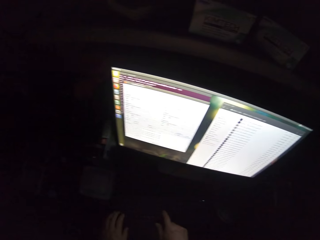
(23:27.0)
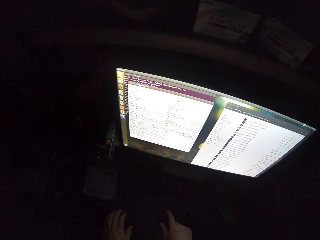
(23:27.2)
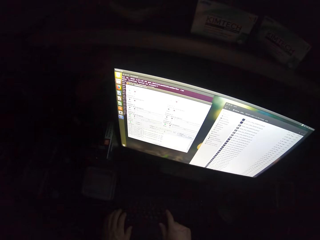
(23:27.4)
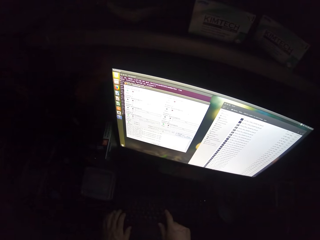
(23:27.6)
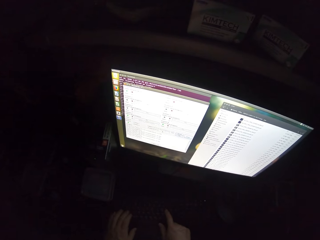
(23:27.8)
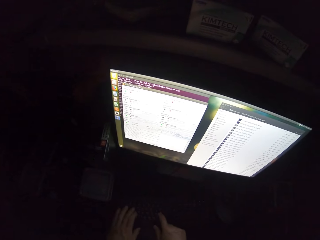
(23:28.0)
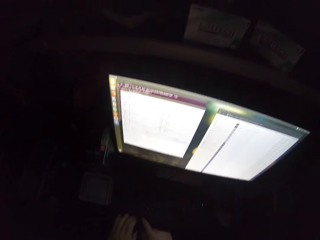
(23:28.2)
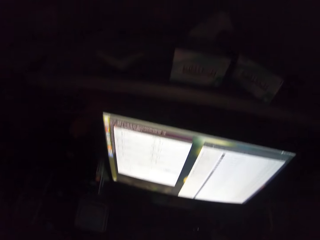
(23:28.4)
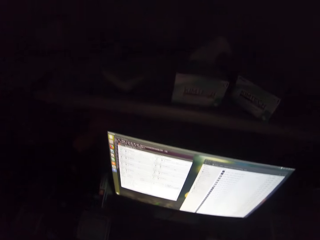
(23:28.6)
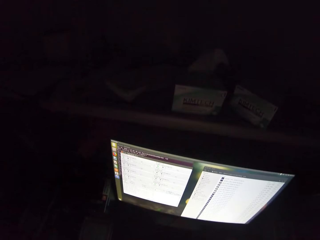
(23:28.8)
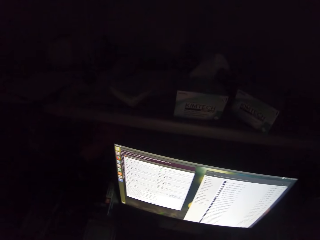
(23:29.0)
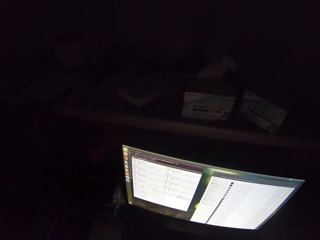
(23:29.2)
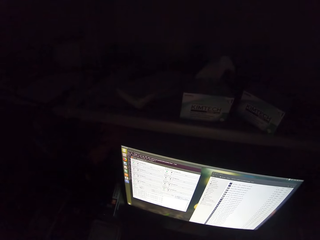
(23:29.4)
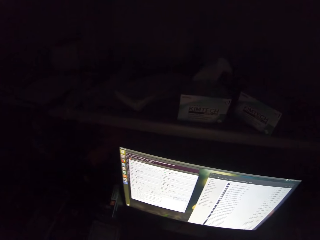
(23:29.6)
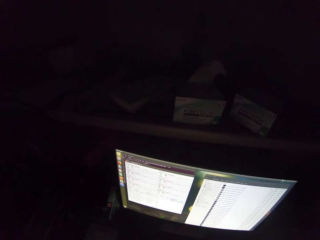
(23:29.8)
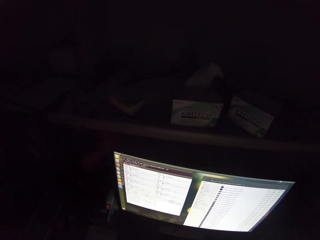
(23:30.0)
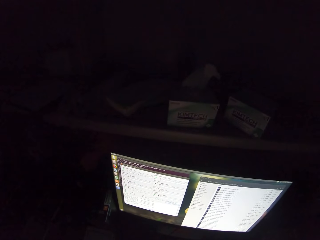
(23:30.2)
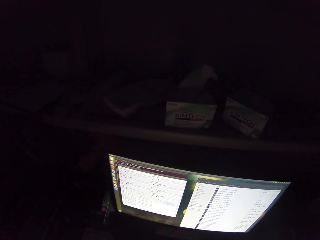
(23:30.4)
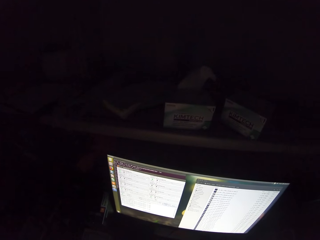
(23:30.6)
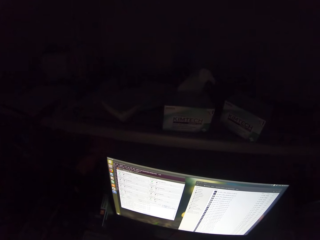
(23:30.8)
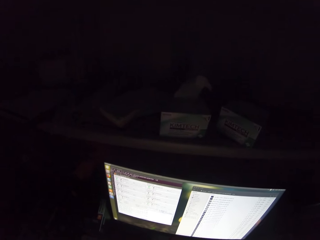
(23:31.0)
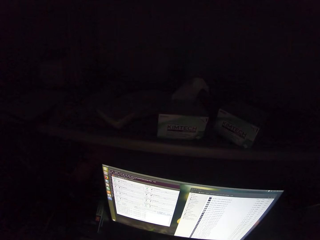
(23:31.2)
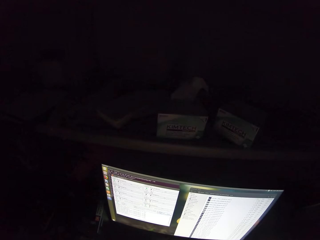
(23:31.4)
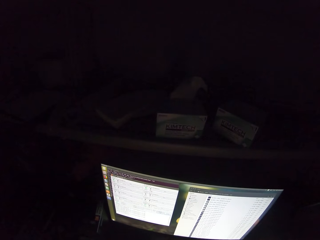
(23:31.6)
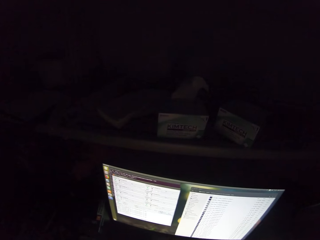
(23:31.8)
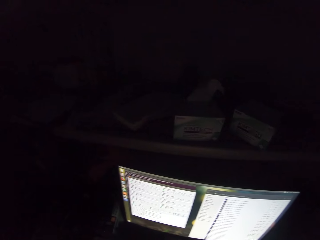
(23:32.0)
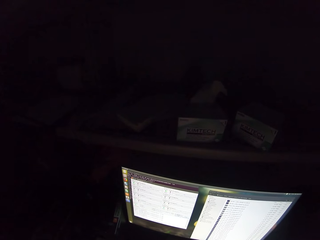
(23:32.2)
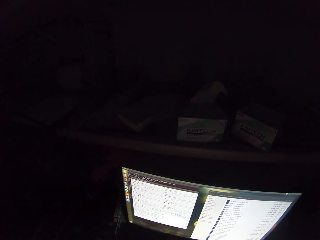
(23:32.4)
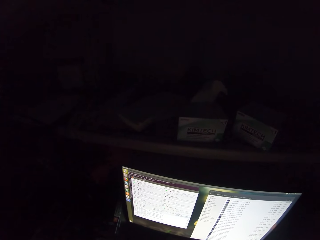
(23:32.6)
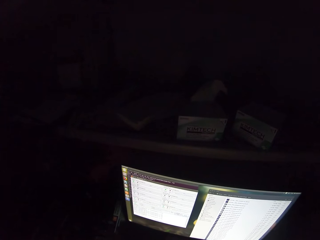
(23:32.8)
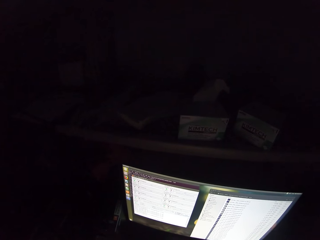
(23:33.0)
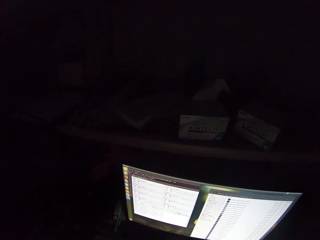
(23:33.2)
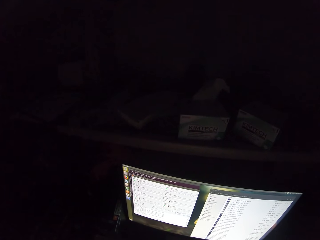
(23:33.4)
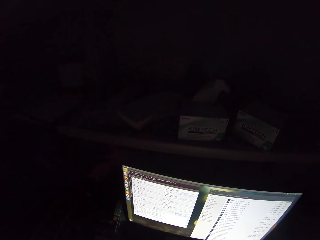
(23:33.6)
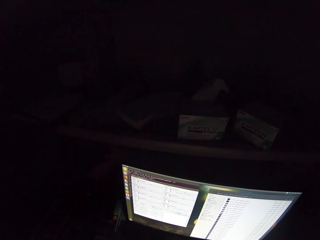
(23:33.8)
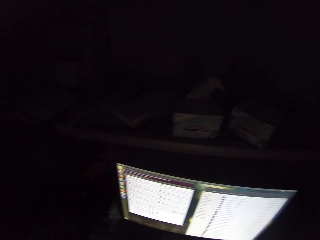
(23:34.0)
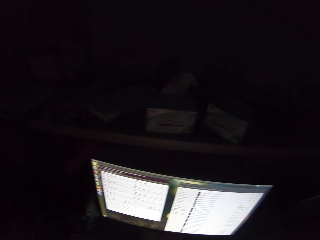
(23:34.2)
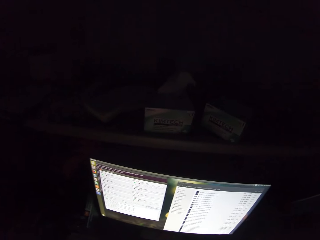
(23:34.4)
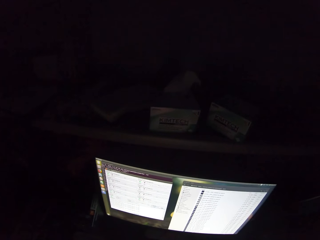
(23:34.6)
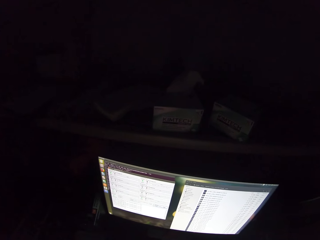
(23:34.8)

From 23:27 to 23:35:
The camera wearer types on the computer keyboard. They stare at the computer monitor.

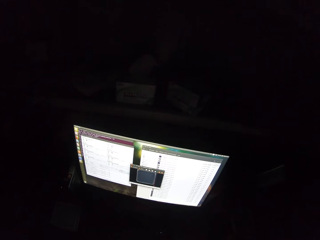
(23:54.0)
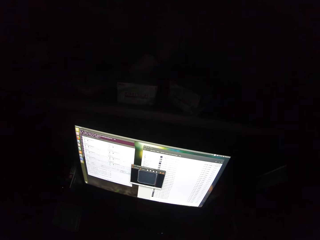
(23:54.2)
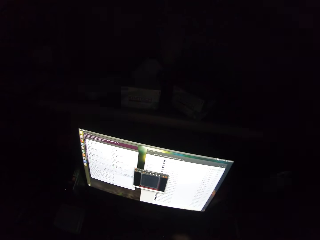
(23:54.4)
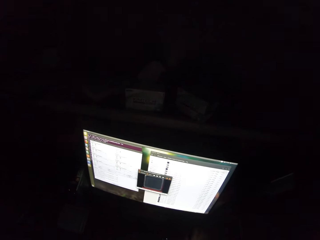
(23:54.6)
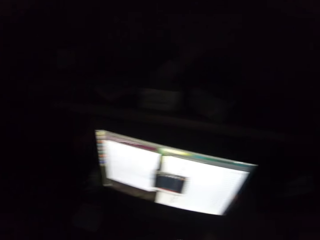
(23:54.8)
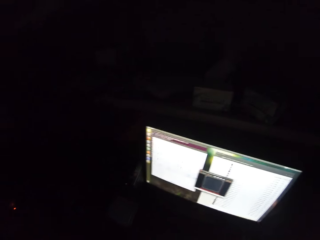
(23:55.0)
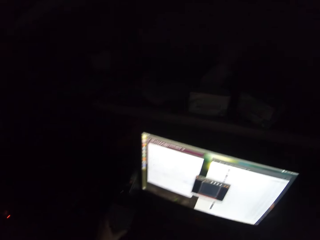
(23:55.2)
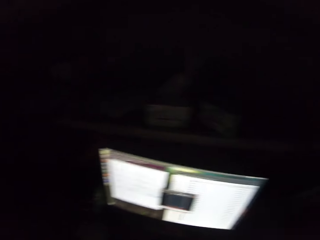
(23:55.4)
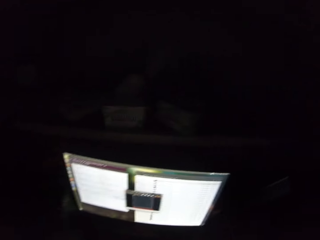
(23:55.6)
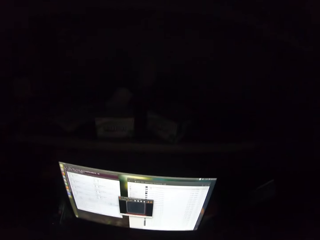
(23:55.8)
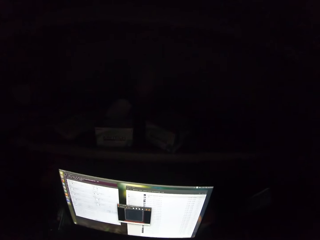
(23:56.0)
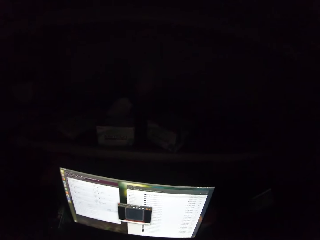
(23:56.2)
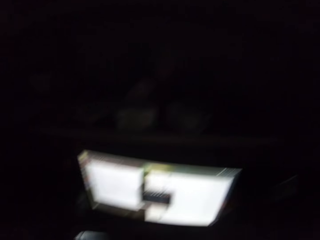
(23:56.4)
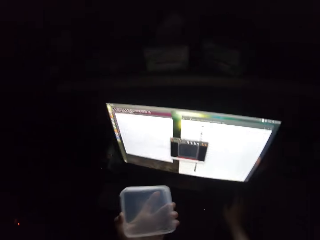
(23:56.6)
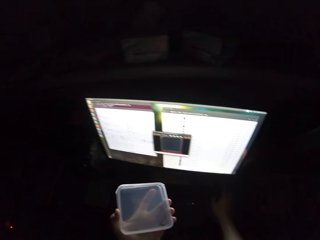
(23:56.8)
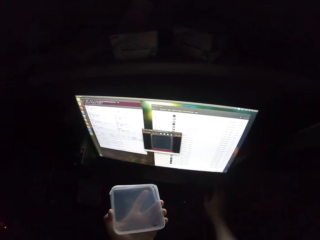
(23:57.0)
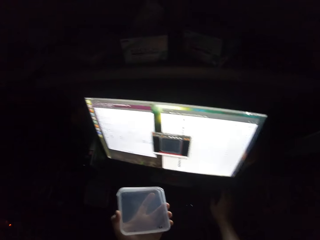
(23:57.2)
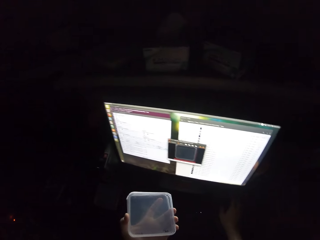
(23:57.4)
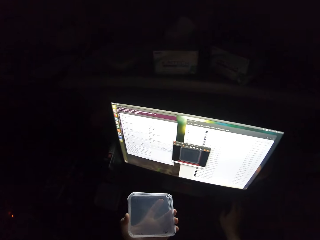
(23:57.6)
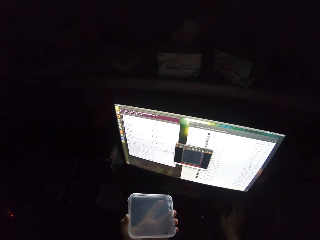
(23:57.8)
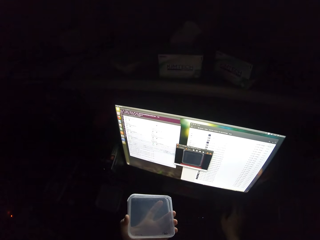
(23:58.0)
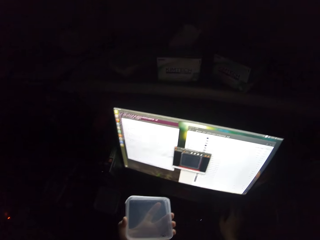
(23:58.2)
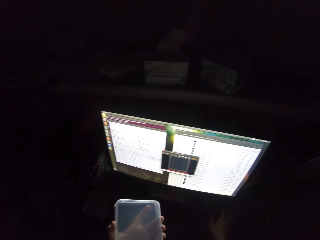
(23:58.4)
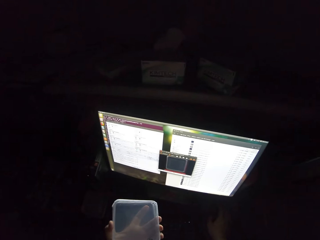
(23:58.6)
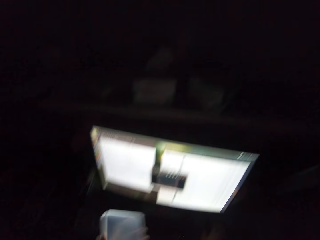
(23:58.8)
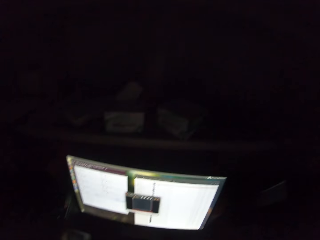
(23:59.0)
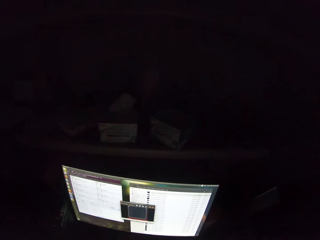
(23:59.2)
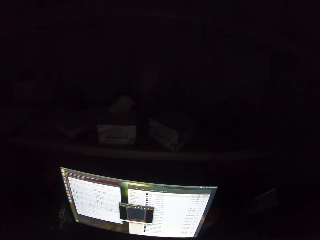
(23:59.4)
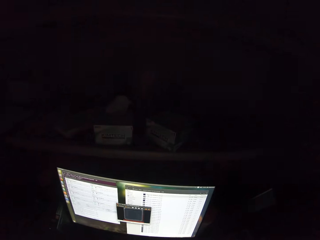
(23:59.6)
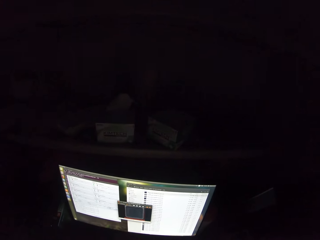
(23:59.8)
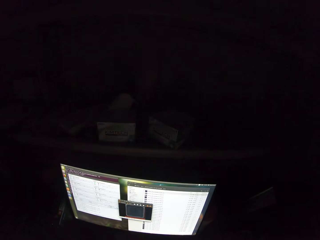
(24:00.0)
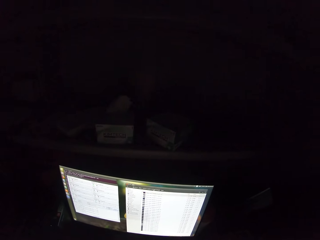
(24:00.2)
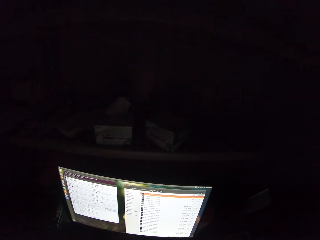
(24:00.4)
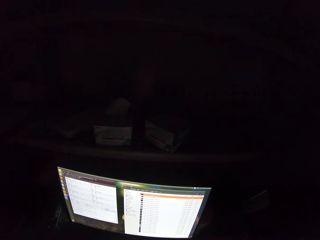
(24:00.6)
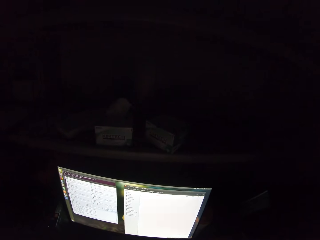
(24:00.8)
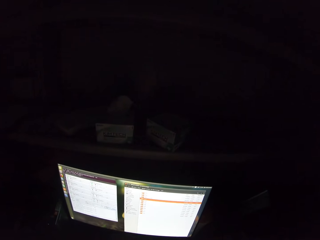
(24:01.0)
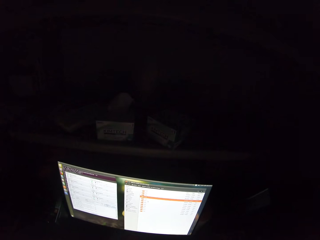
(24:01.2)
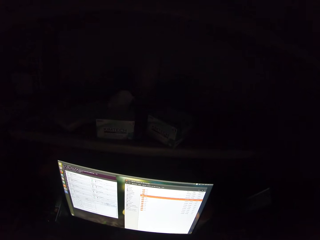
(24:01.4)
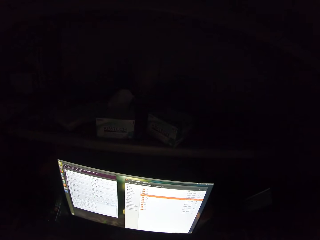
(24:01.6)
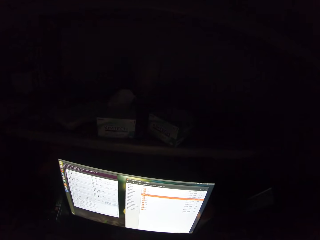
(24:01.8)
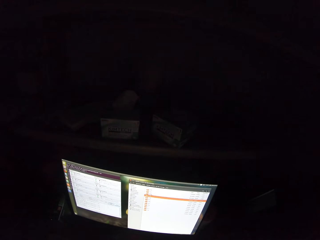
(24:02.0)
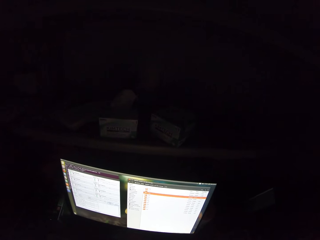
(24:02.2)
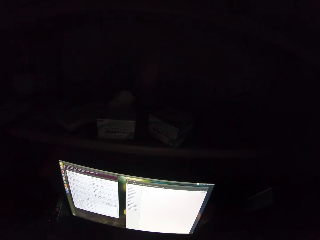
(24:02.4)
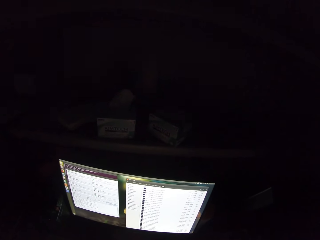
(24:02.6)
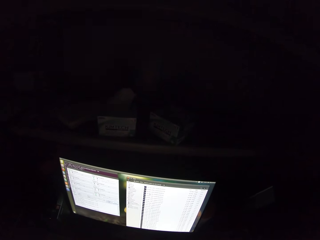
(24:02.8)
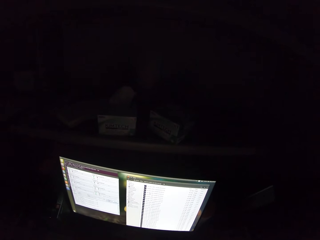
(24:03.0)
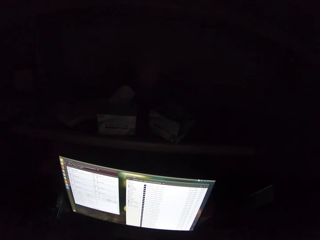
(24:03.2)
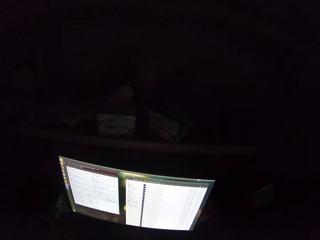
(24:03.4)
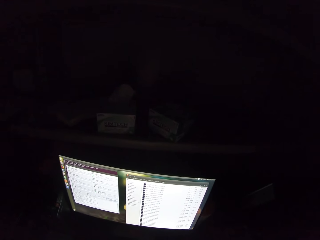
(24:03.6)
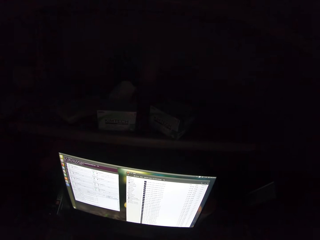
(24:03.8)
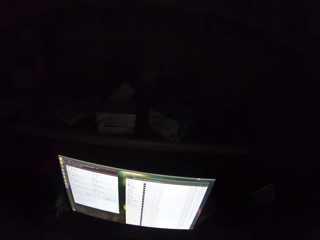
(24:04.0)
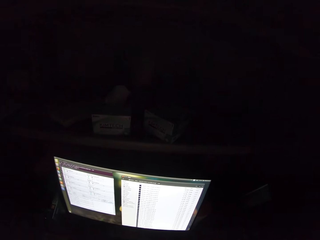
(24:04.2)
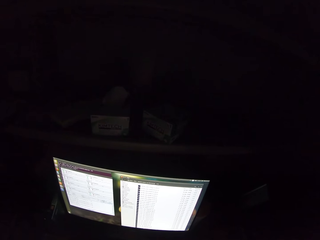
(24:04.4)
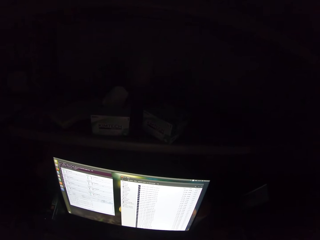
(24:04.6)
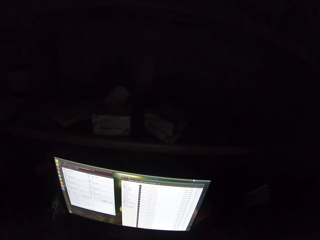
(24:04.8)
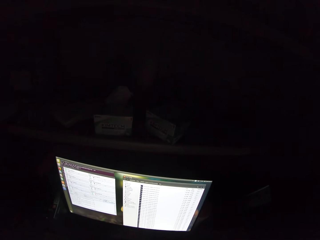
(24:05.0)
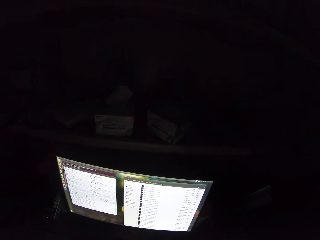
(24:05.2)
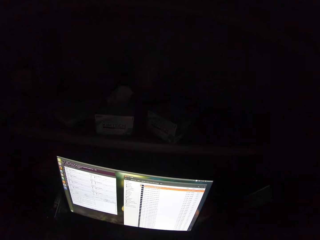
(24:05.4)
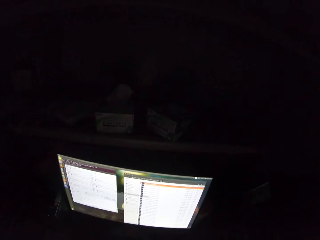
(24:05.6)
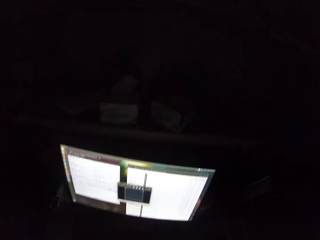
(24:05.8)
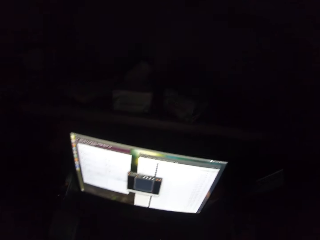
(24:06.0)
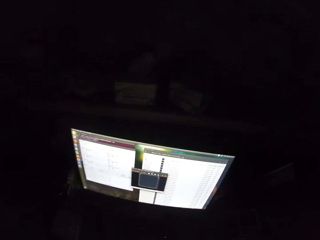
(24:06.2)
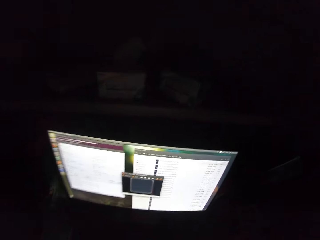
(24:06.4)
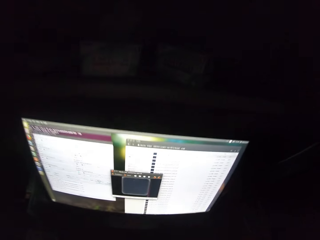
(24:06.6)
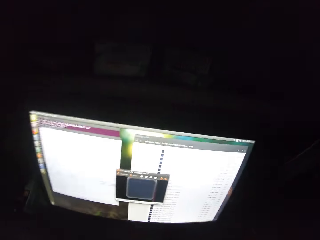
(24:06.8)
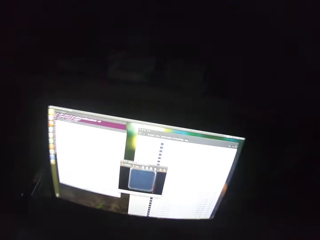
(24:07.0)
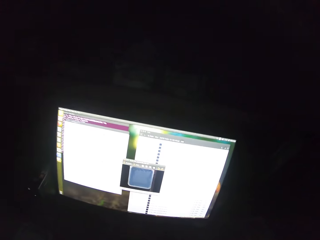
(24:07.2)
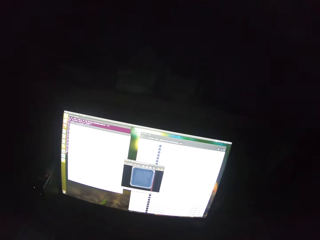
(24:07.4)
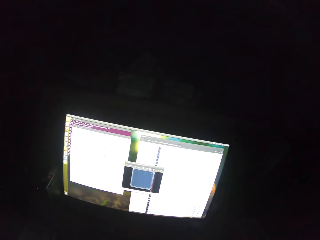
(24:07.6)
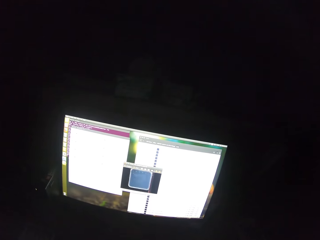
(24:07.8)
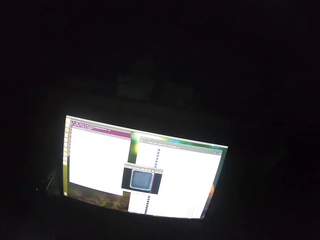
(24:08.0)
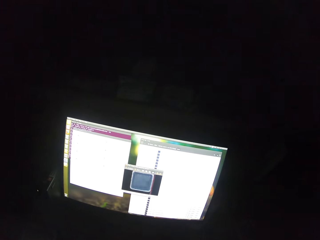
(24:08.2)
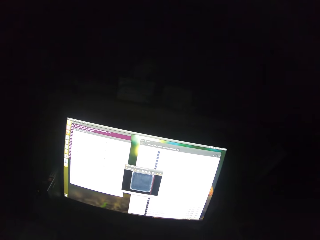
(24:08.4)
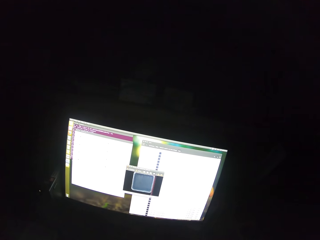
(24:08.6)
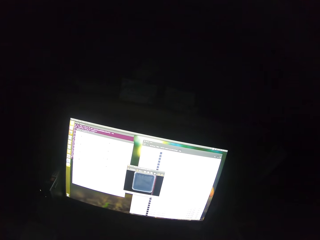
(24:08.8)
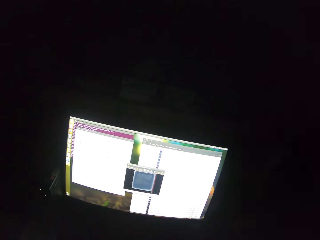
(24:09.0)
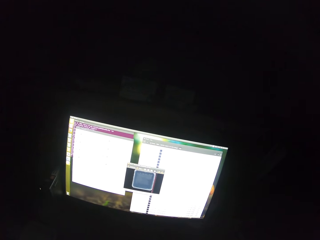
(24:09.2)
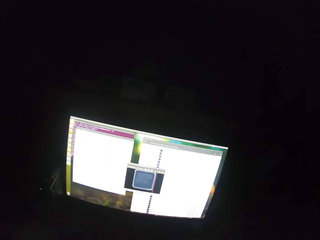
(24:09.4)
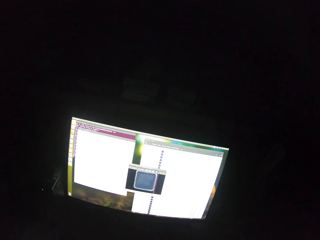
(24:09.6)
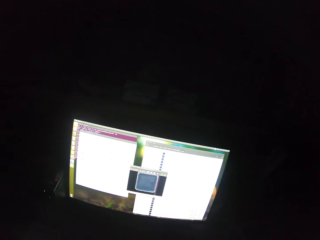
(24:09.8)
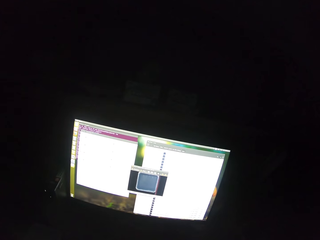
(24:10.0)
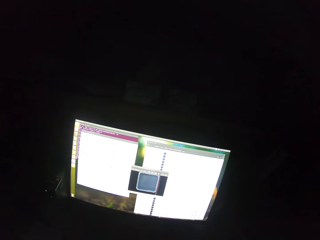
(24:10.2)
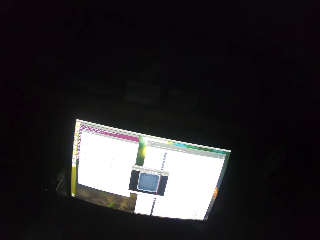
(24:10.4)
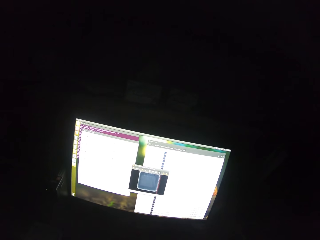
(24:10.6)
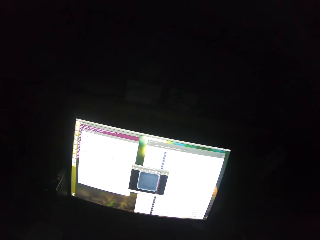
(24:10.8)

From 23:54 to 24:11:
The camera wearer picks up a container. They stare at the computer monitor. They stare at the container. They operate the computer. They stare at the computer monitor.
